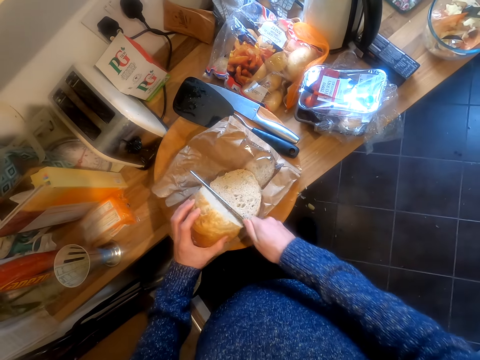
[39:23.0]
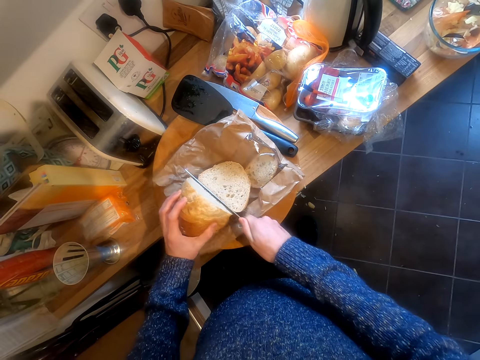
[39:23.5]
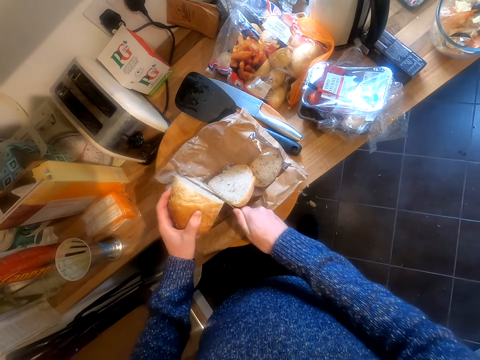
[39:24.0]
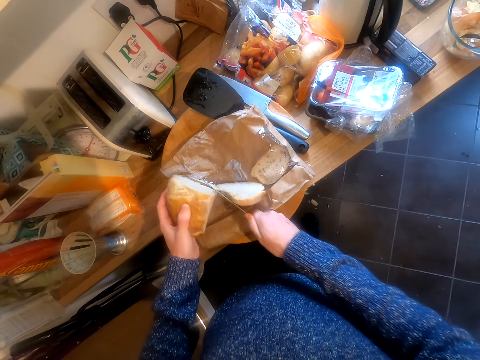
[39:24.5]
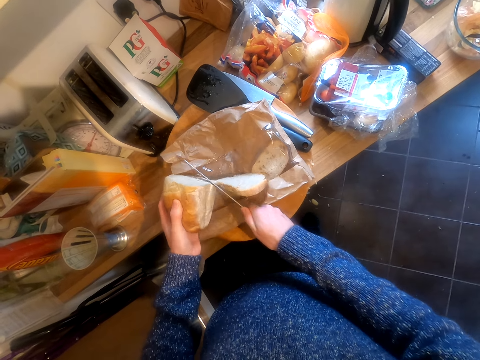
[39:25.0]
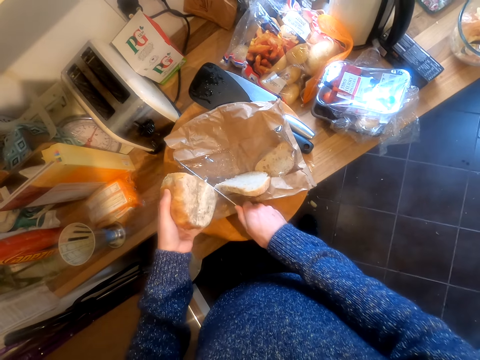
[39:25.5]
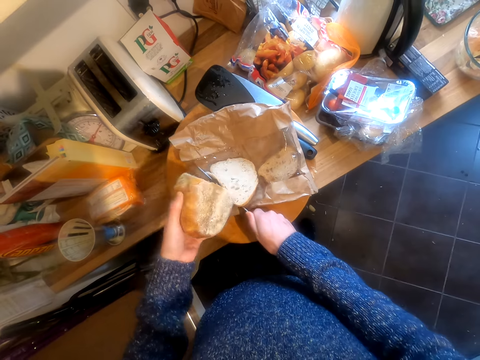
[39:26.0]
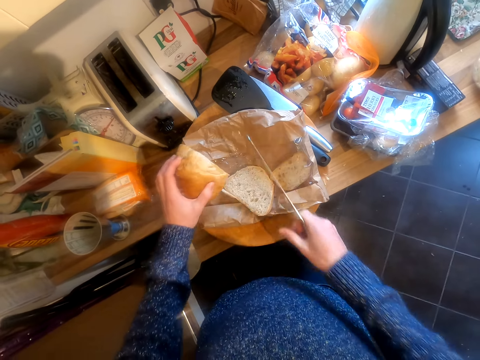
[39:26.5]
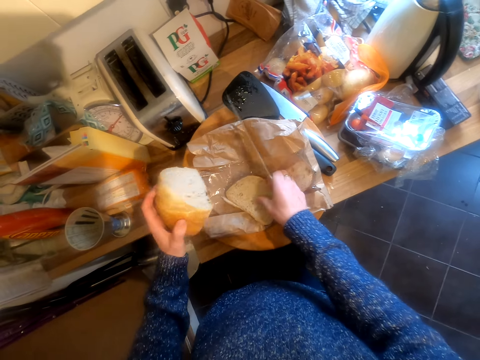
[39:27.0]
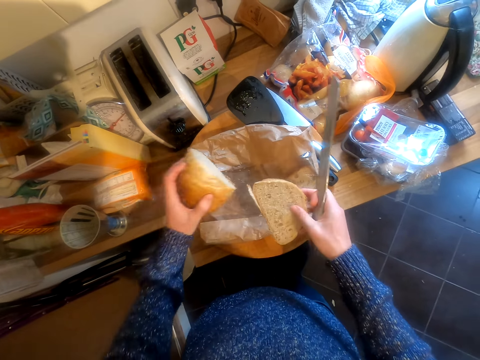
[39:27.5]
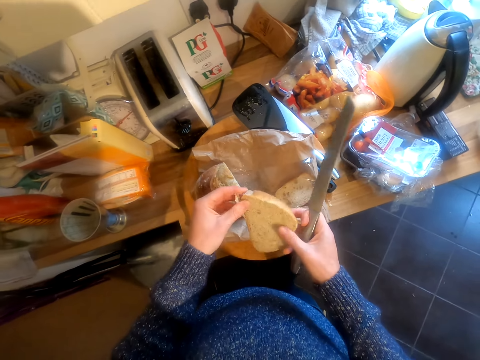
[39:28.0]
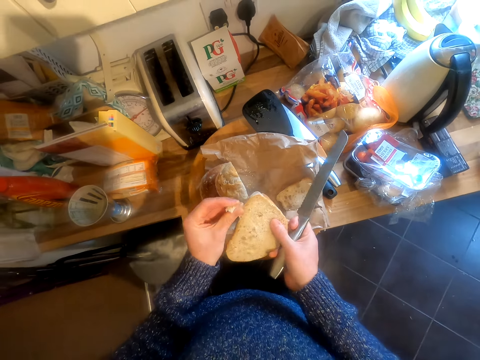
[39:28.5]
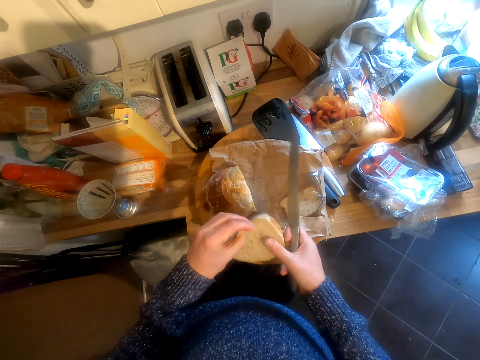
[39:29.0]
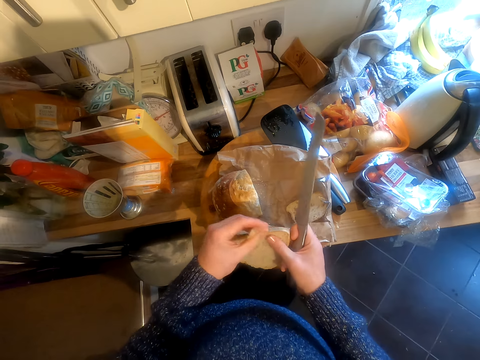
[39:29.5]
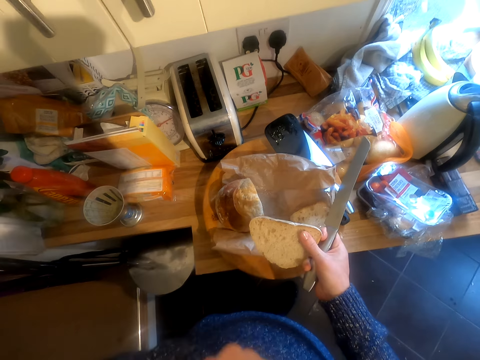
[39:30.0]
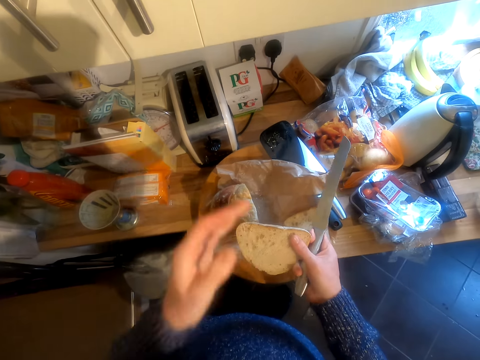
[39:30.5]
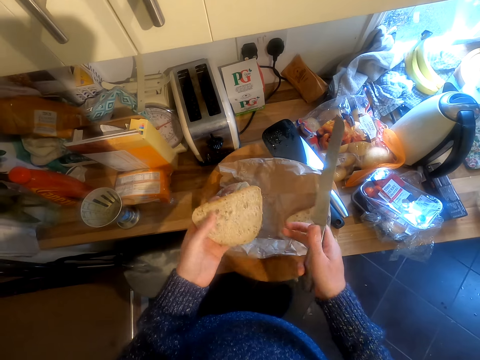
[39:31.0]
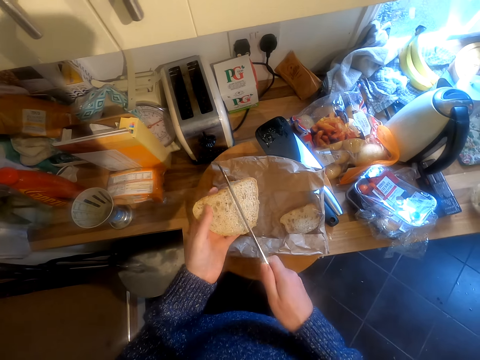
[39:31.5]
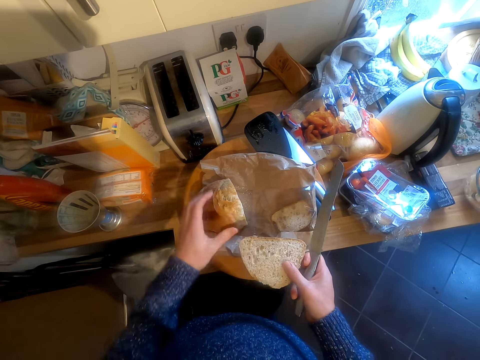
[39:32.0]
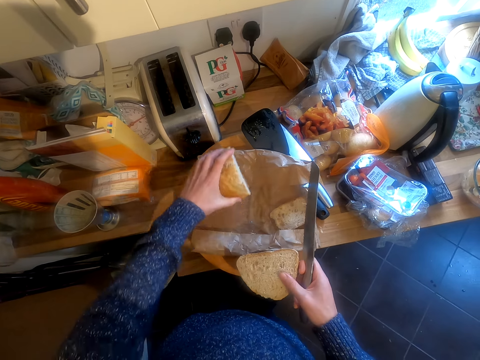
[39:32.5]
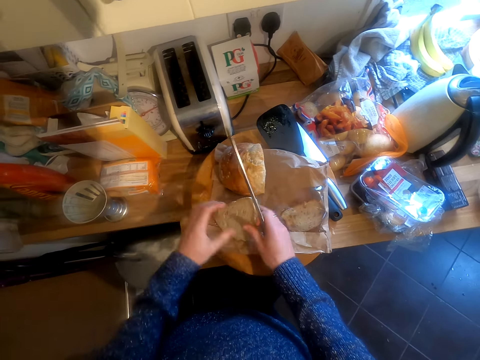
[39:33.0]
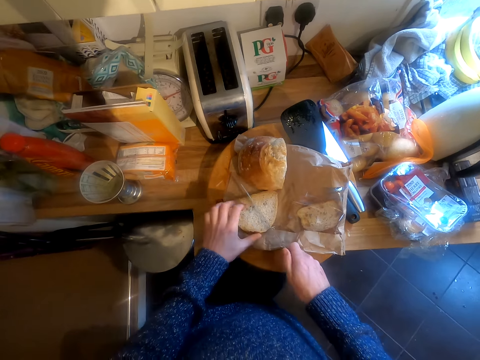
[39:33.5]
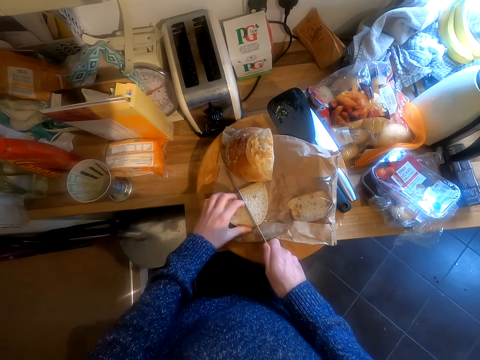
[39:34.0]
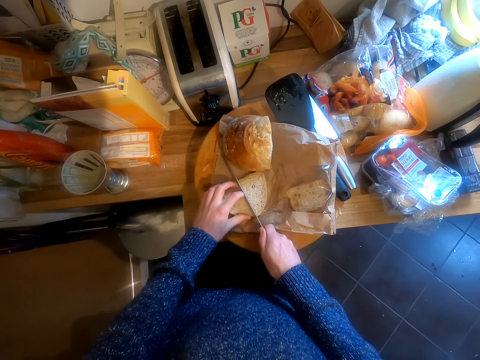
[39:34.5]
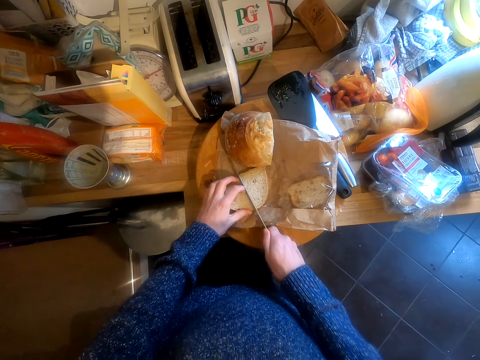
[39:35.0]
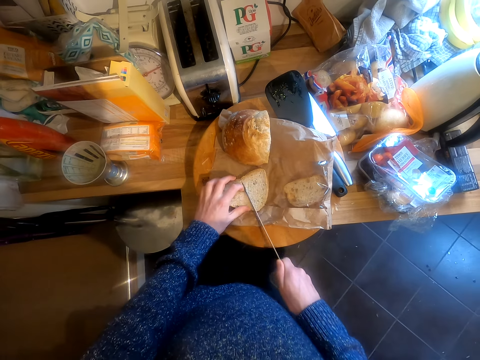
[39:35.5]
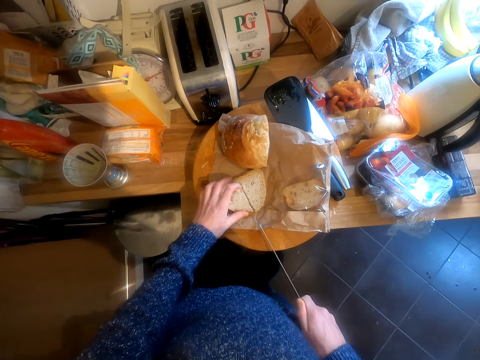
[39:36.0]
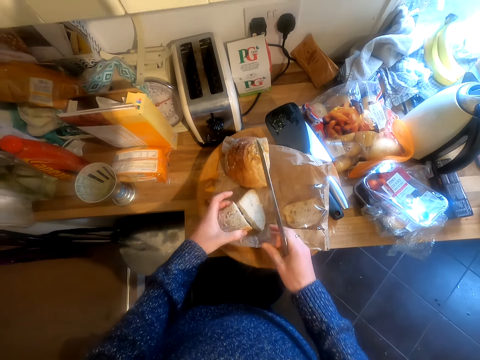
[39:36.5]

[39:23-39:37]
The camera wearer eats the bread. They cut the piece of bread into pieces.

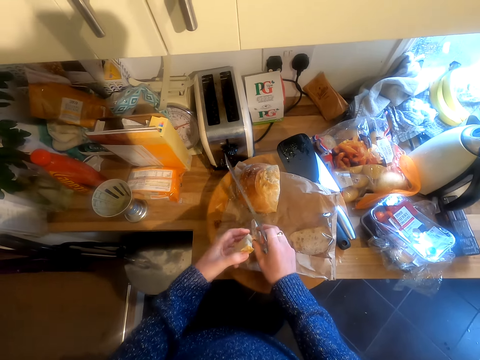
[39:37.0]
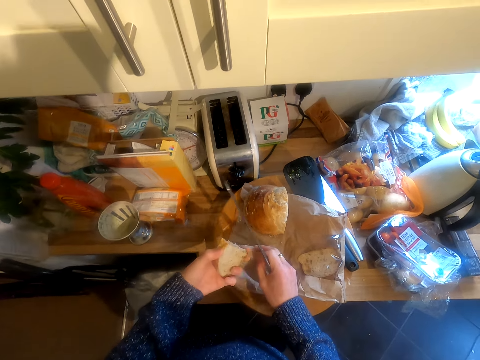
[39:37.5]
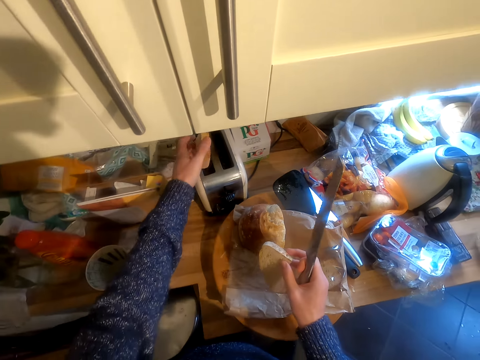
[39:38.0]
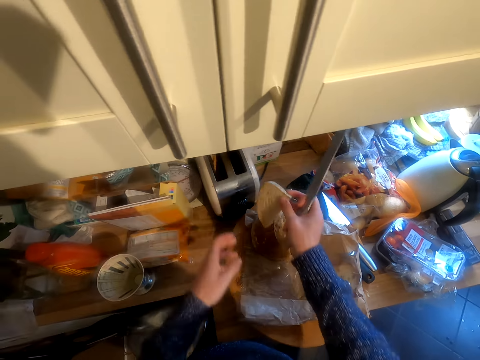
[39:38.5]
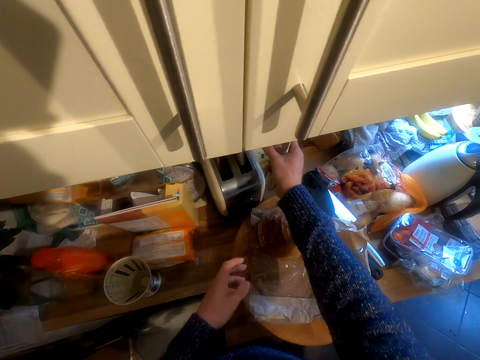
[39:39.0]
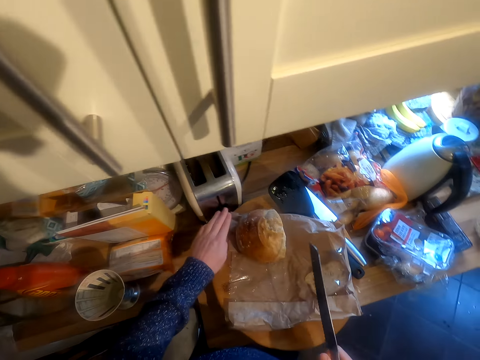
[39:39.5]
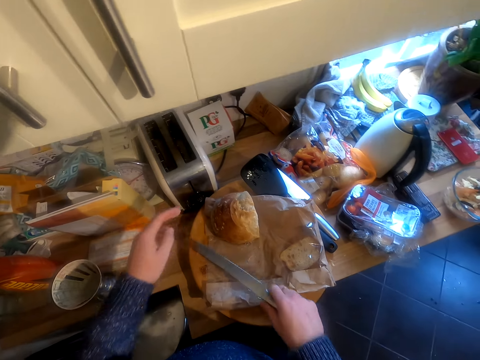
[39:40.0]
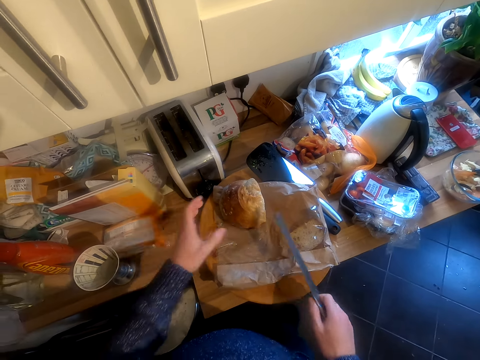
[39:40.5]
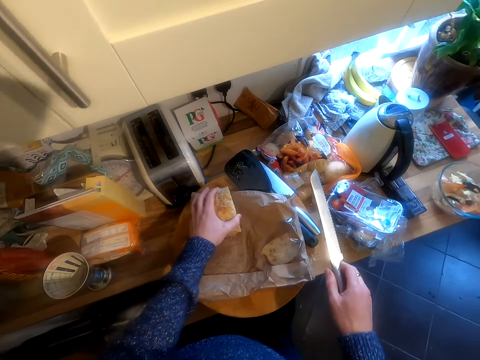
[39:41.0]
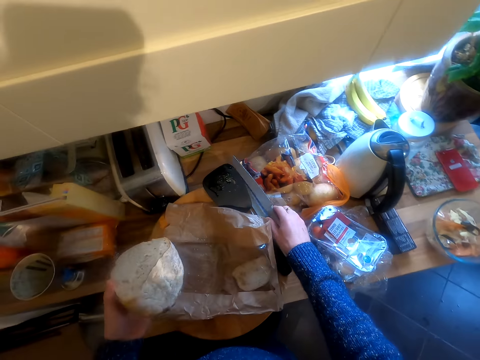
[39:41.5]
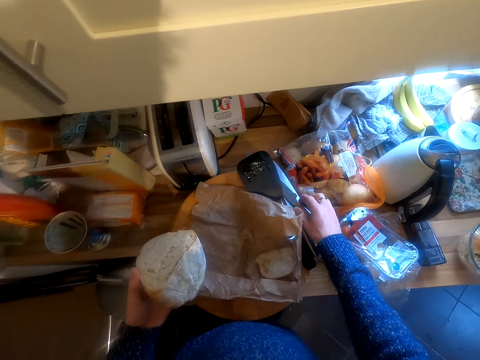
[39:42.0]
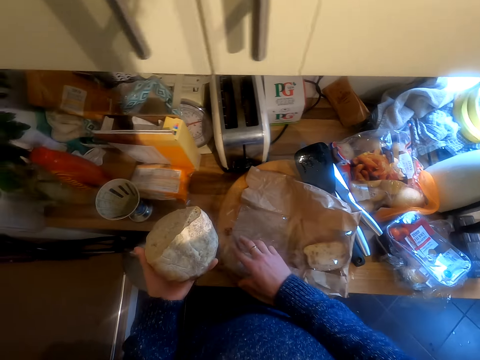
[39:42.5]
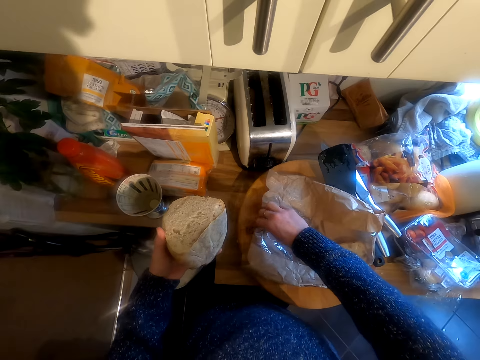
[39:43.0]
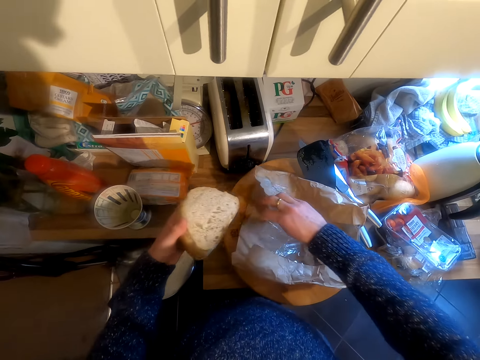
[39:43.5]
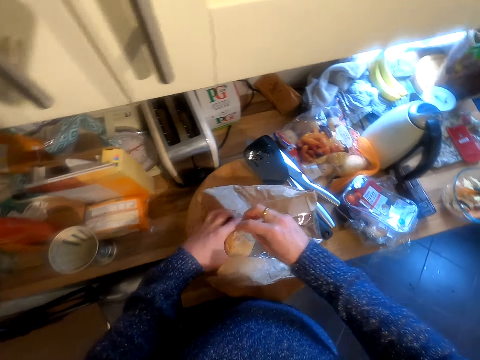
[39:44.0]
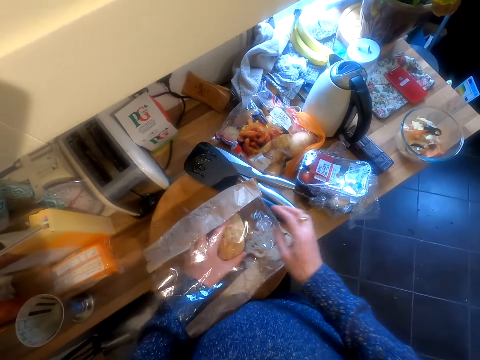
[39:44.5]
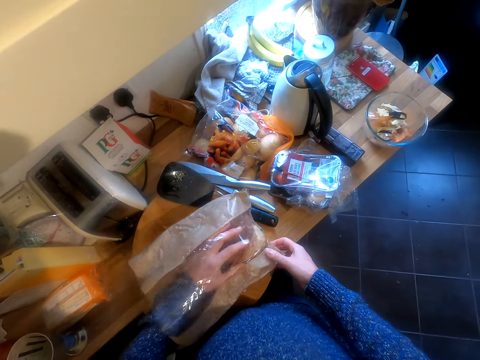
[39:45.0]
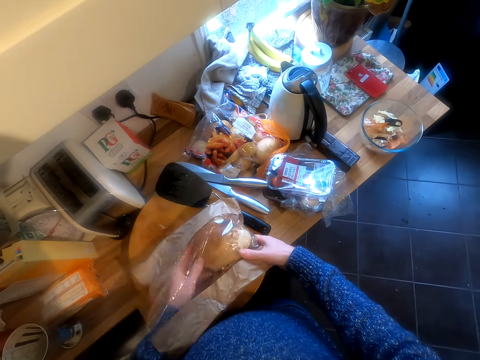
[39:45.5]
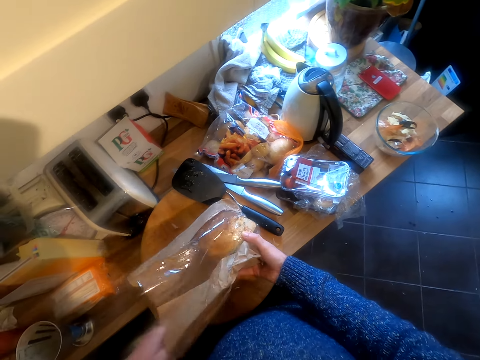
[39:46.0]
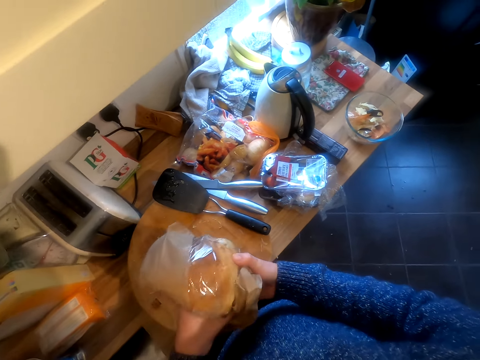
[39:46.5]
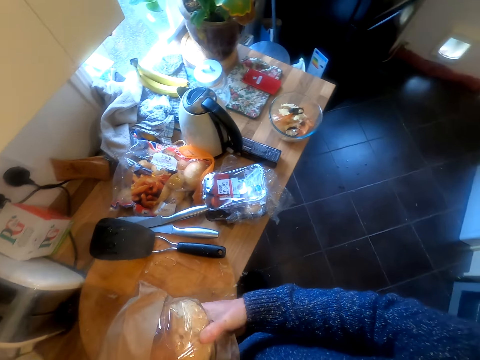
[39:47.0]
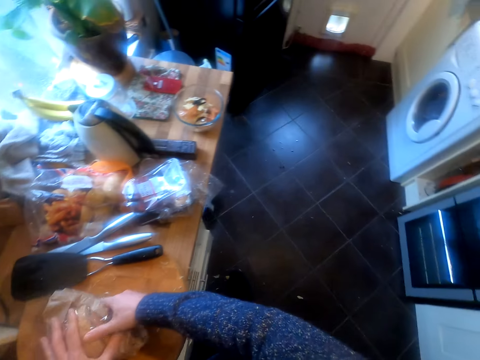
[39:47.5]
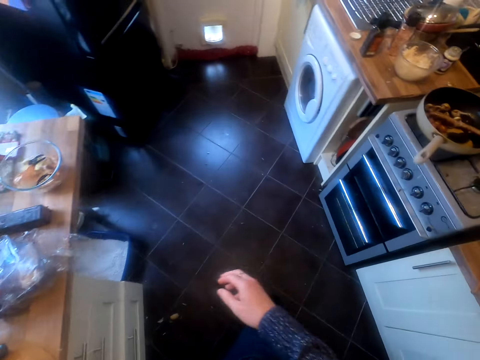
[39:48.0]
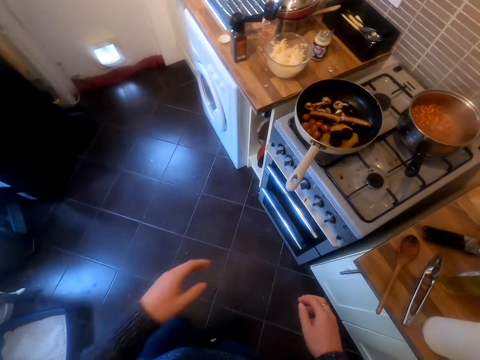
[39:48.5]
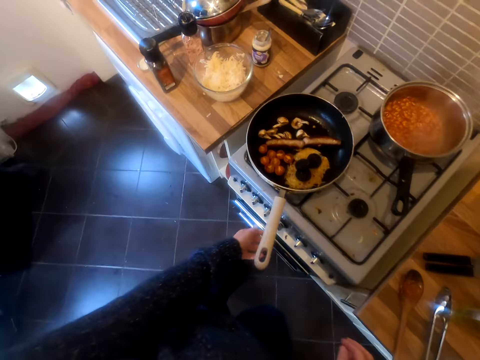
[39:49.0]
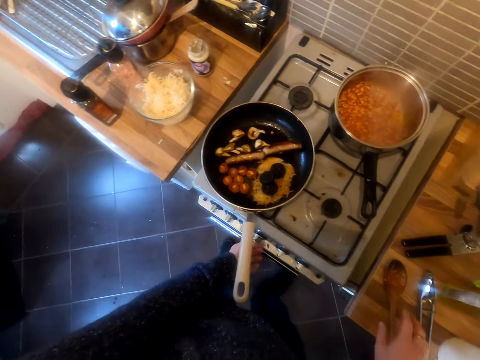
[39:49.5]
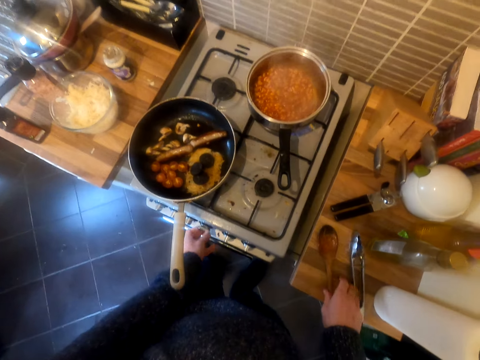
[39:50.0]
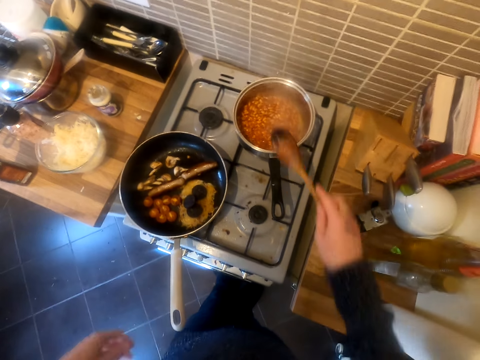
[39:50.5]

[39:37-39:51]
The camera wearer puts the bread in the toaster. They put on the toaster. They take the bread. They put the bread in the paper. They fold the paper. They open the gas.
